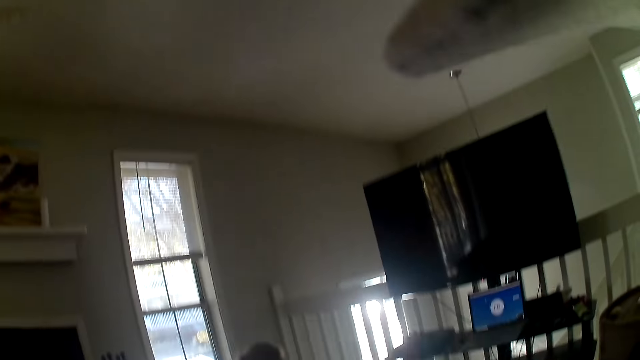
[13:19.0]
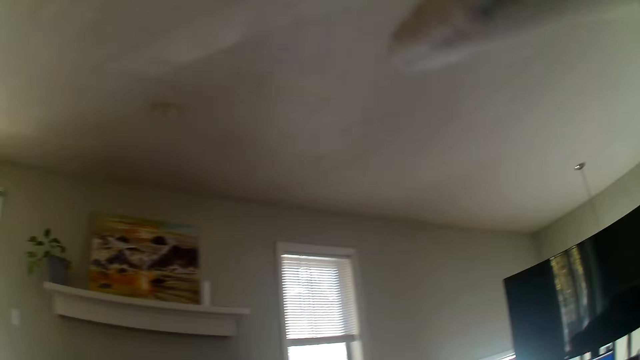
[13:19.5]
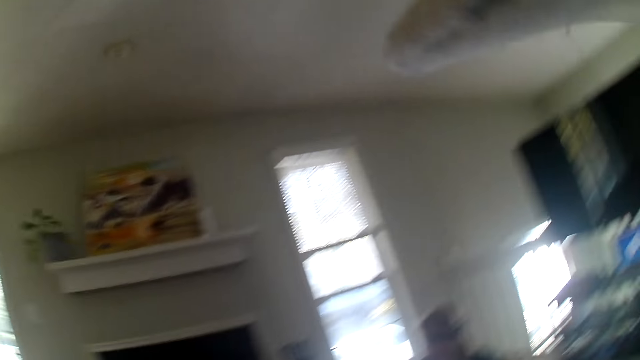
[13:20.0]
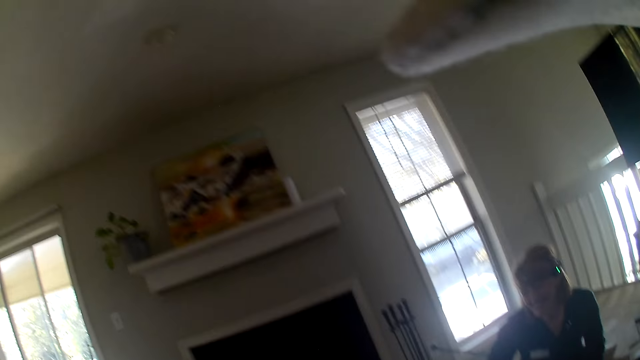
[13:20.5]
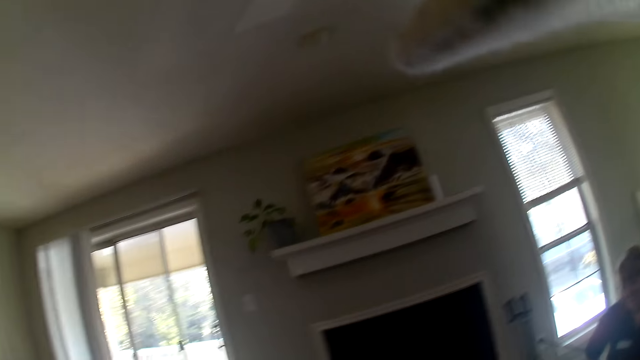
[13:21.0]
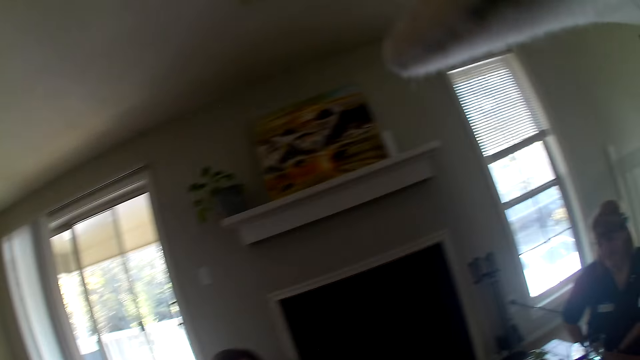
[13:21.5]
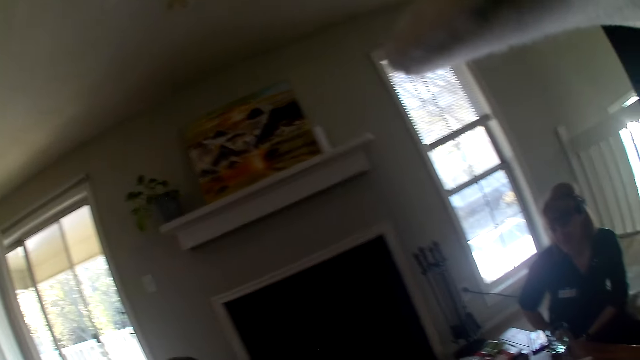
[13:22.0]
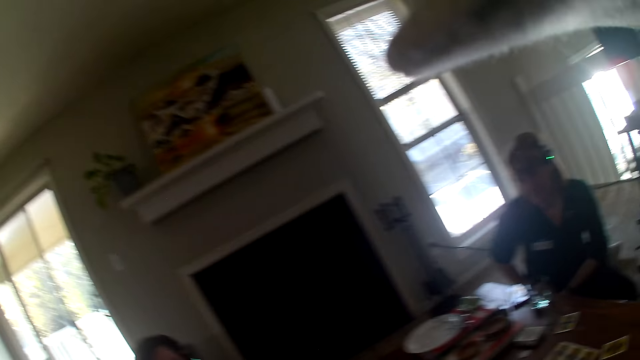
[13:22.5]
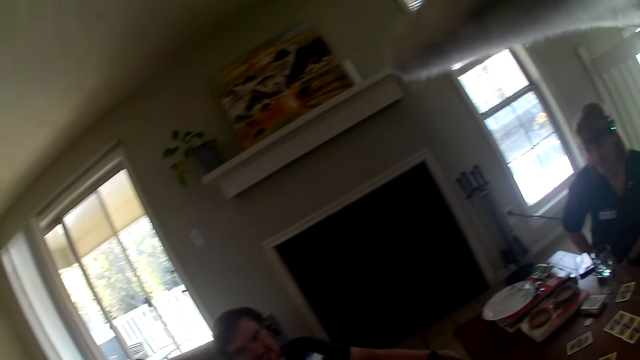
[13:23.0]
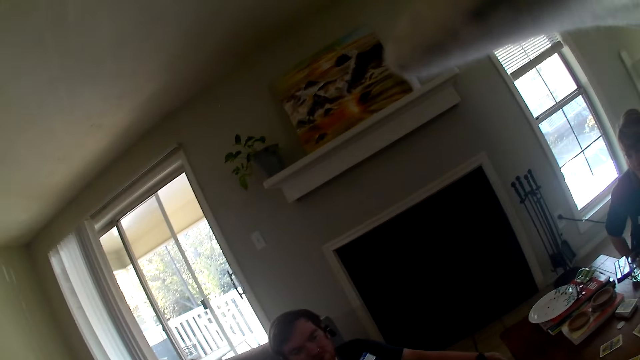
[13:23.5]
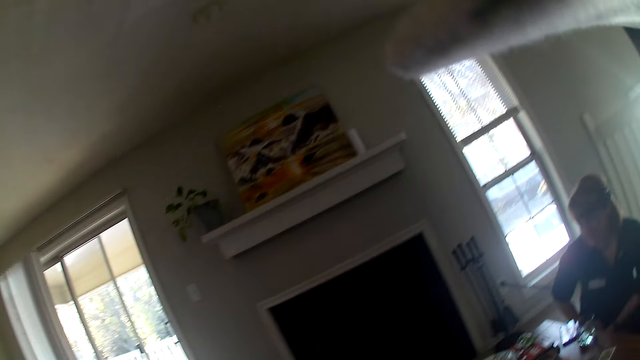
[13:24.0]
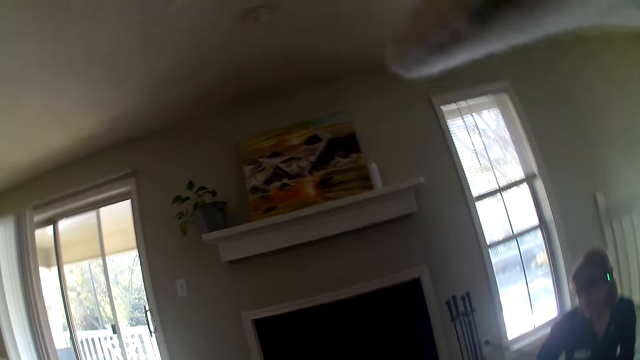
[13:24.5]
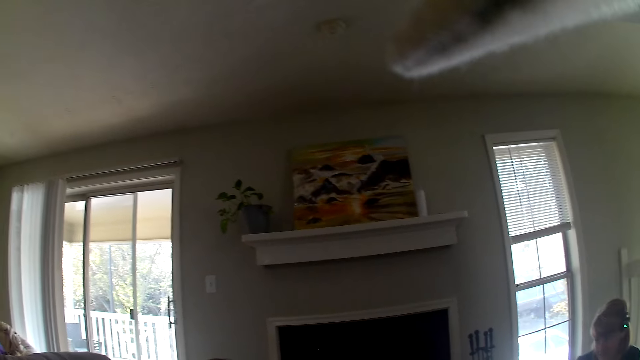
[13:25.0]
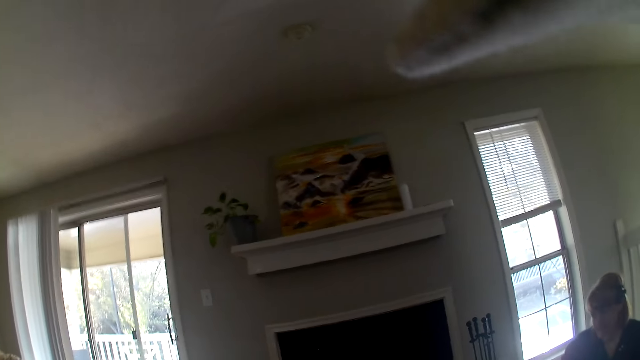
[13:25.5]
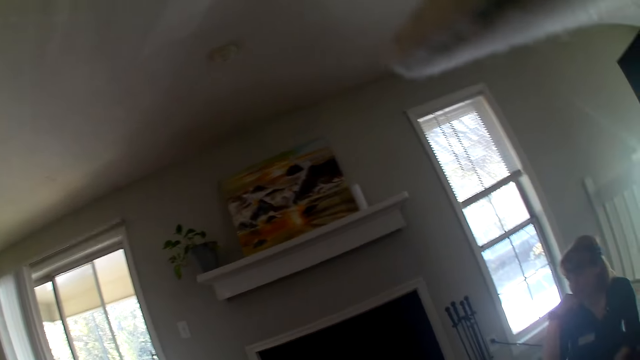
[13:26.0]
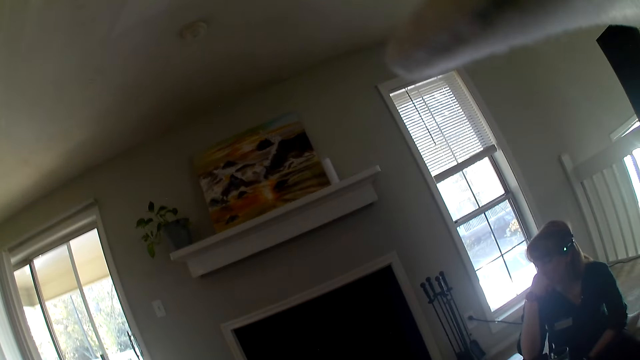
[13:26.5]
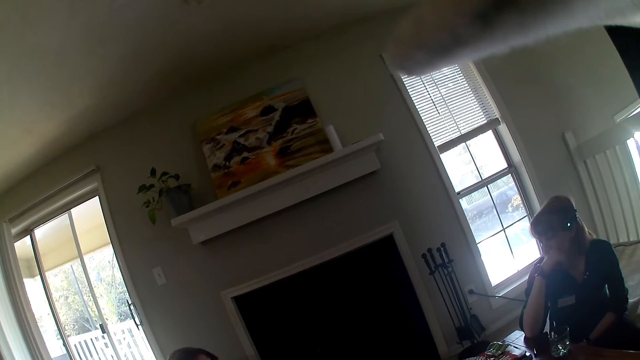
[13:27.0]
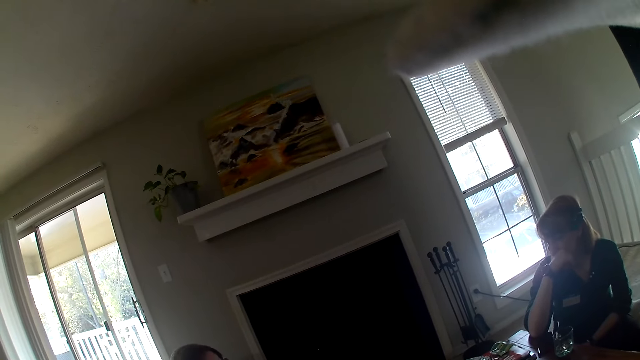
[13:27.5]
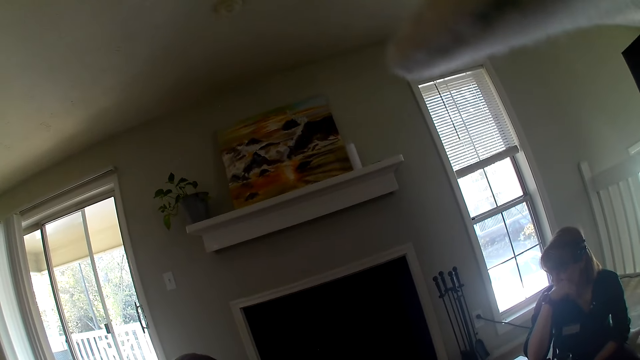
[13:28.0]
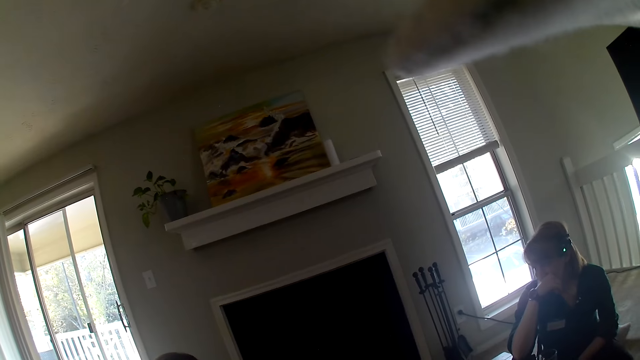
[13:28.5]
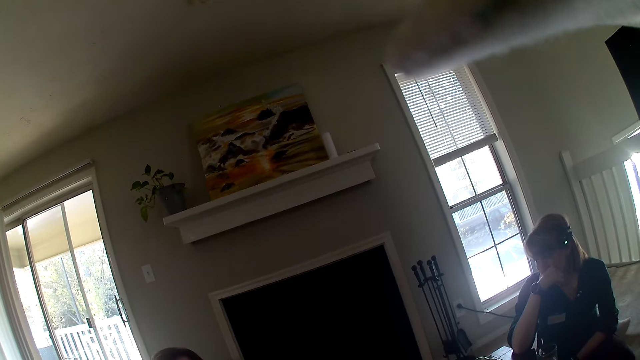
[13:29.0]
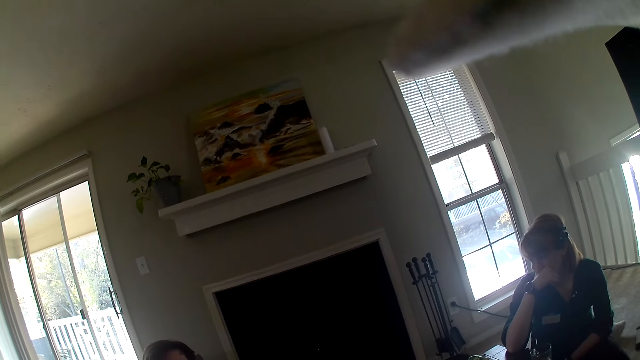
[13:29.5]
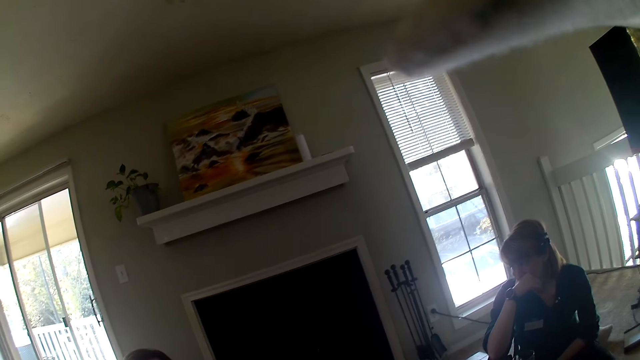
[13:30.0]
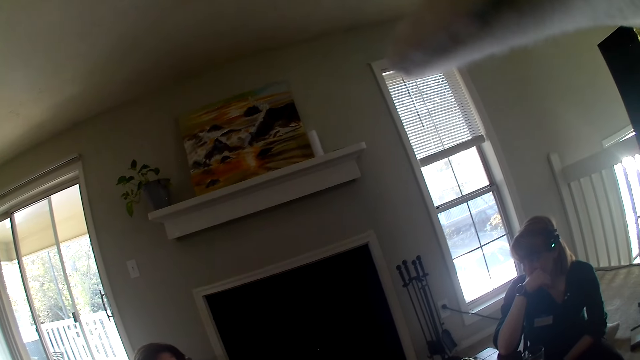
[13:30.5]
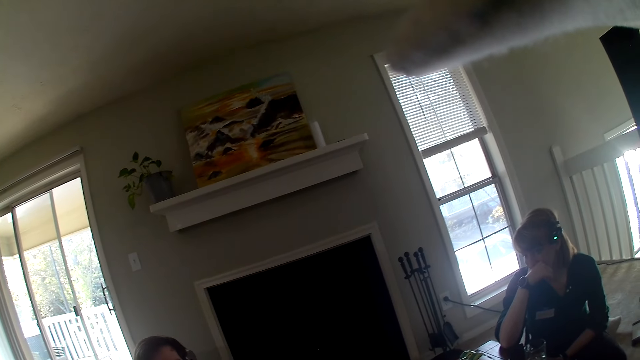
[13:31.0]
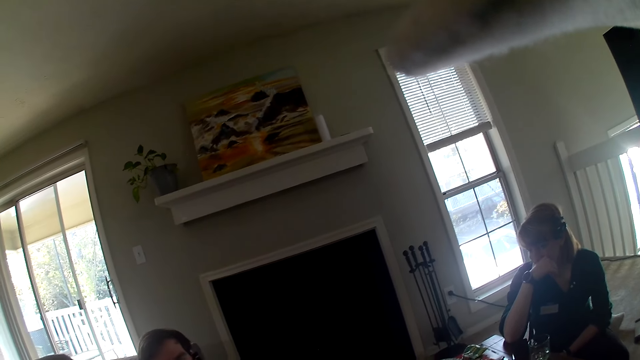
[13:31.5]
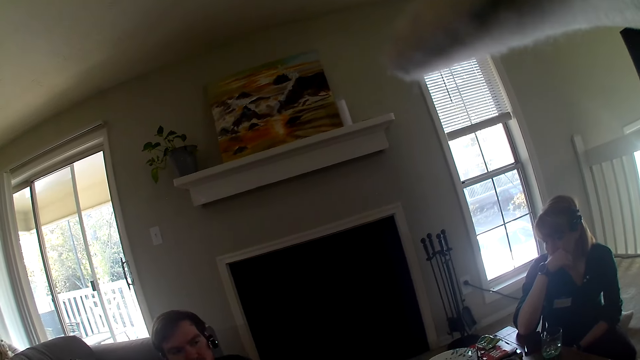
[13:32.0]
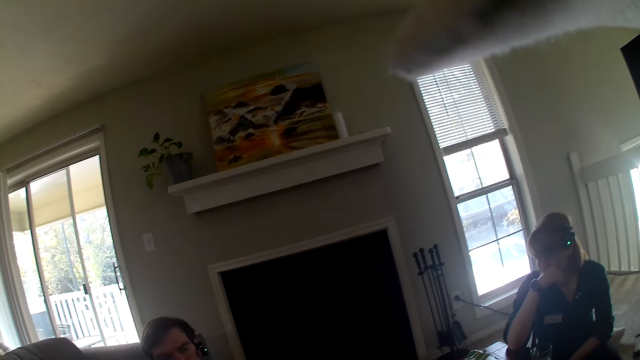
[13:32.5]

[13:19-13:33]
The camera wearer looks around the apartment. They stare at a woman.

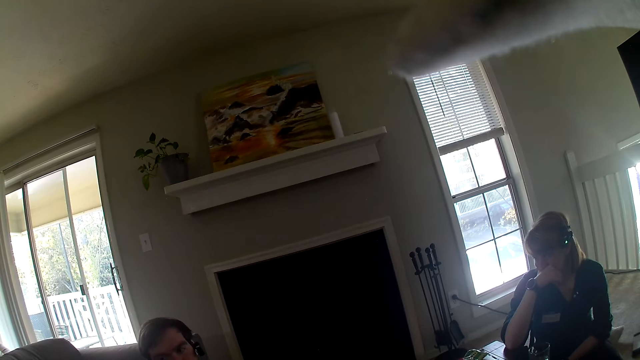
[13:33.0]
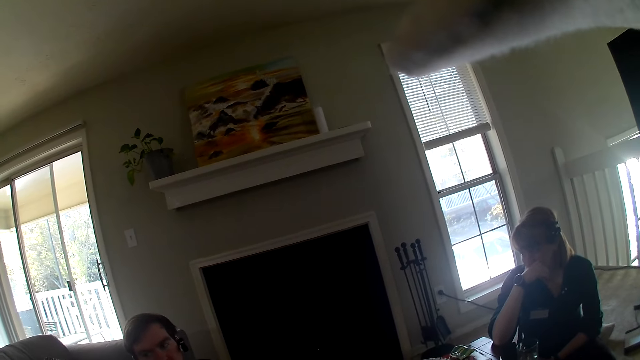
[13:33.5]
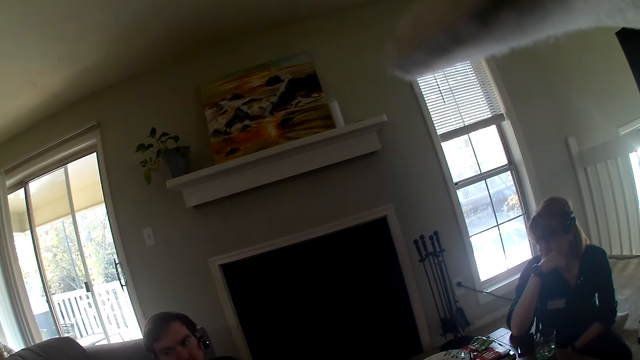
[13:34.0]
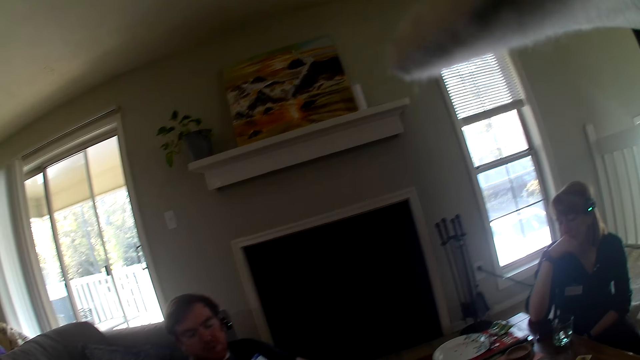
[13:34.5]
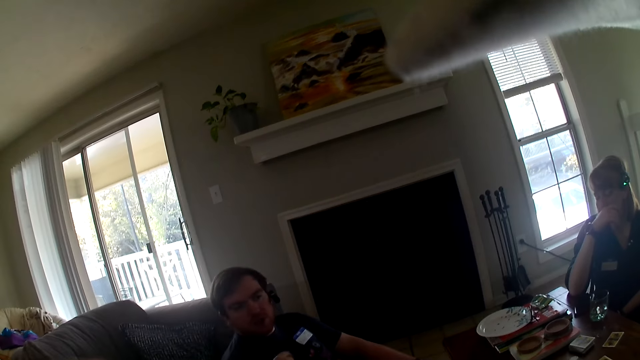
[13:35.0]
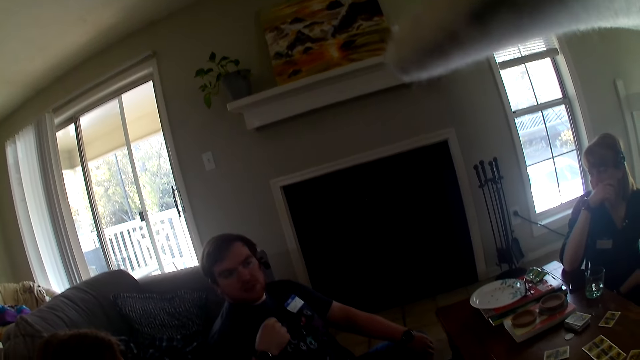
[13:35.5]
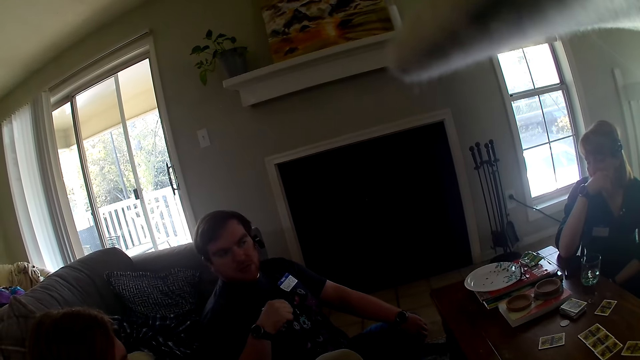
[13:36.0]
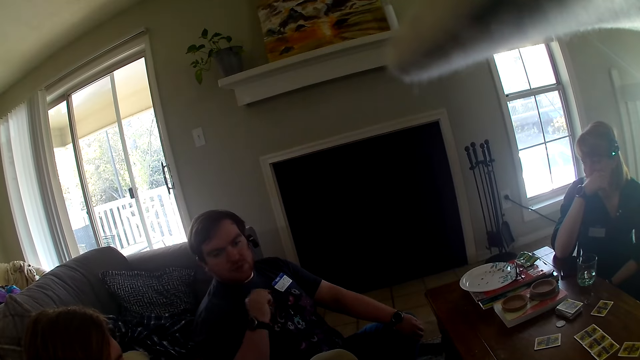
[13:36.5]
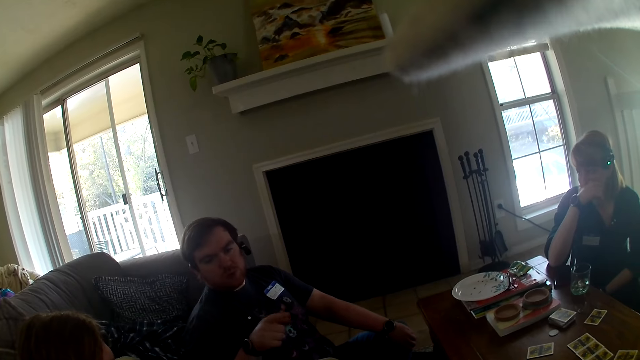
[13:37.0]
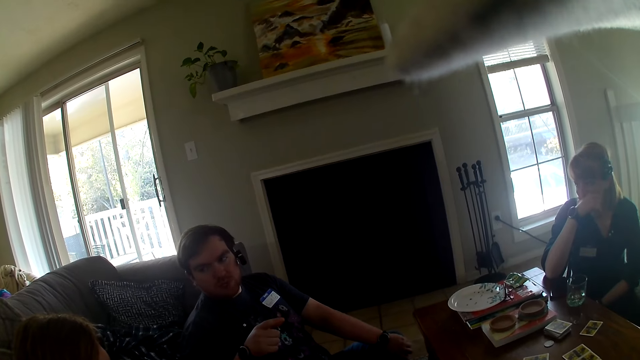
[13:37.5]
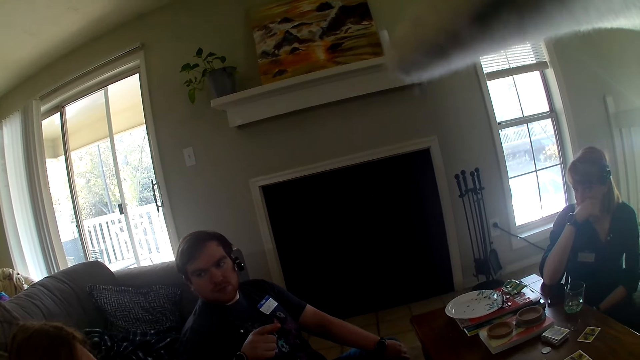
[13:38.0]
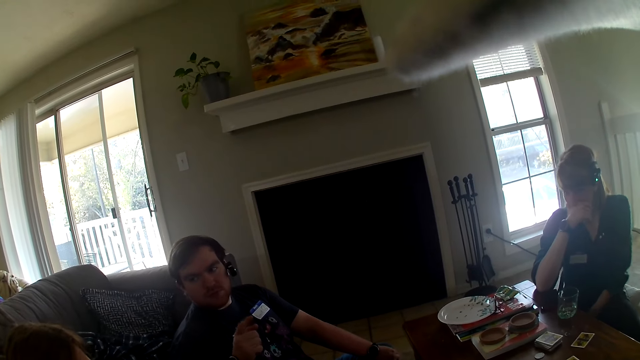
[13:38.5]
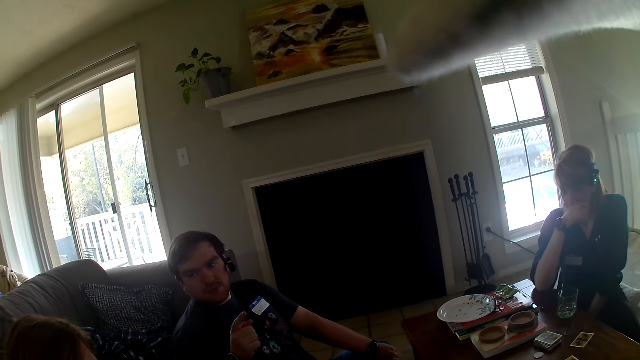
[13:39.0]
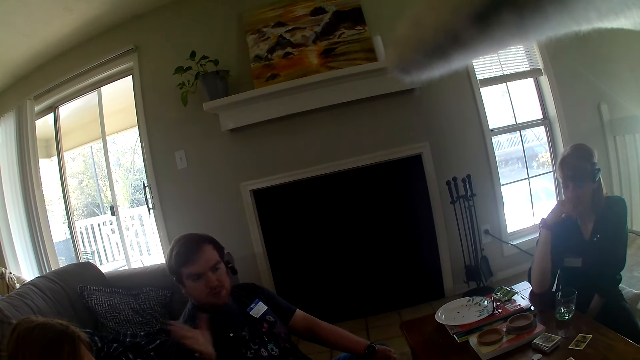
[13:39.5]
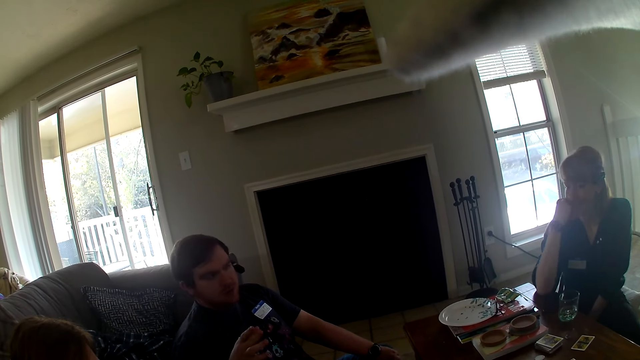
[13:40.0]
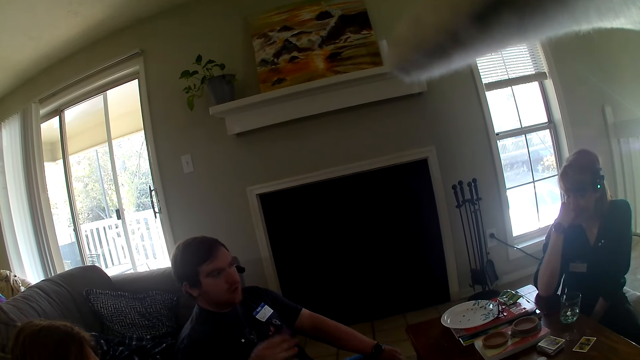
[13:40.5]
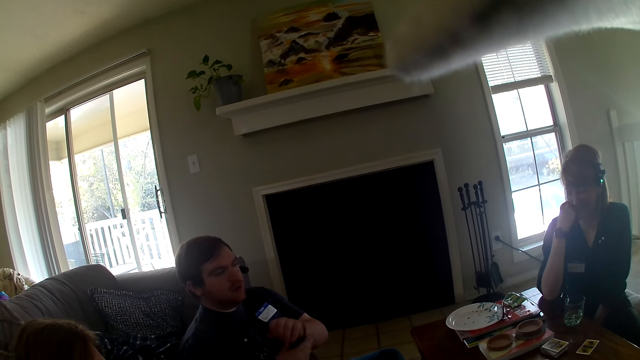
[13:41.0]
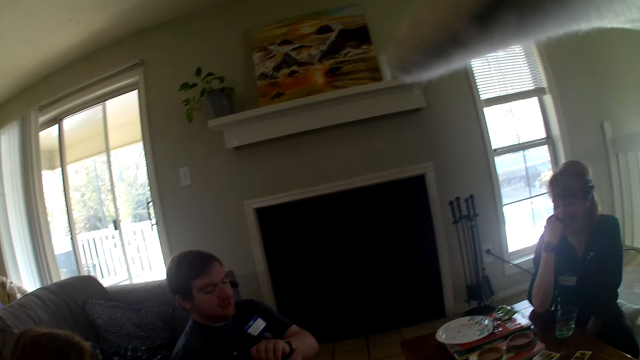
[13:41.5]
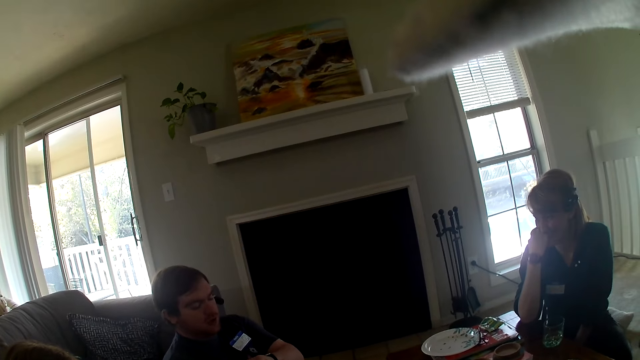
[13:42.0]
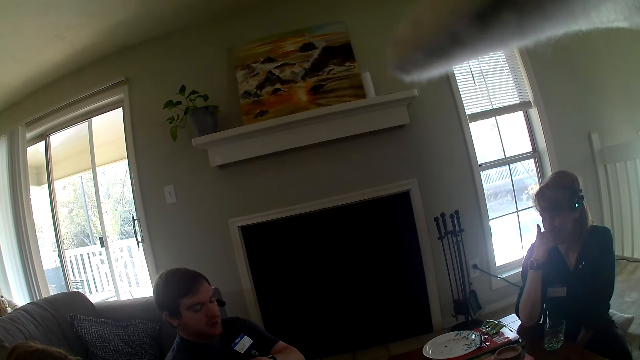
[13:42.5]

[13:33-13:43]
The camera wearer stares at a man. The man talks to another man.
